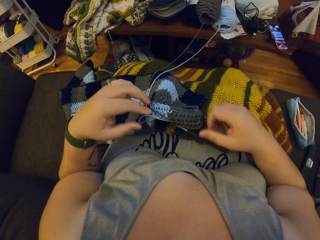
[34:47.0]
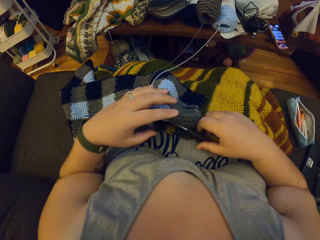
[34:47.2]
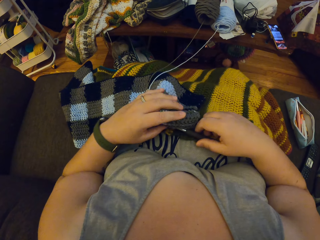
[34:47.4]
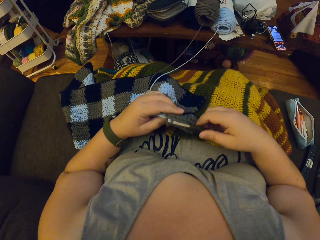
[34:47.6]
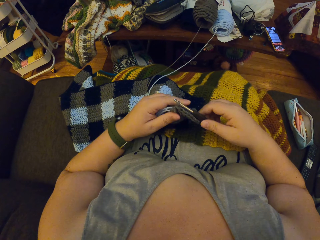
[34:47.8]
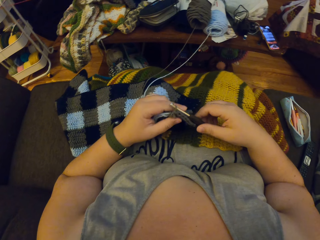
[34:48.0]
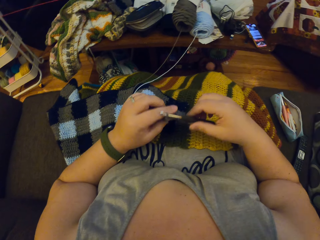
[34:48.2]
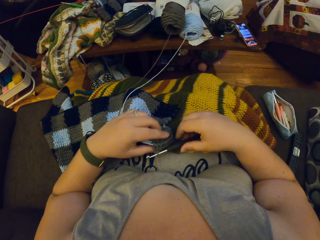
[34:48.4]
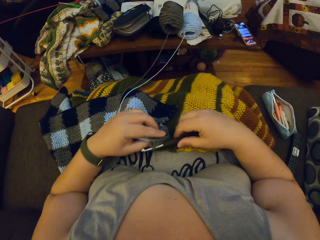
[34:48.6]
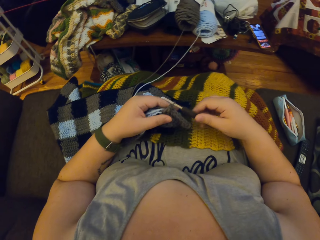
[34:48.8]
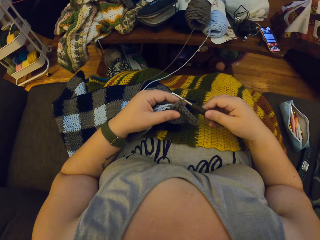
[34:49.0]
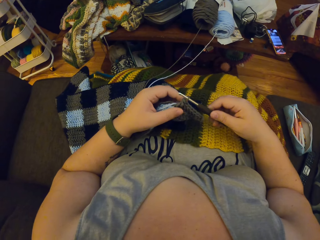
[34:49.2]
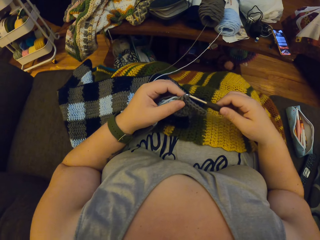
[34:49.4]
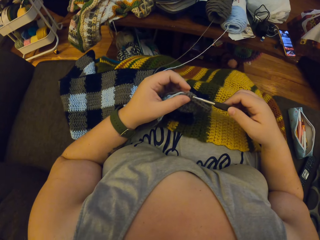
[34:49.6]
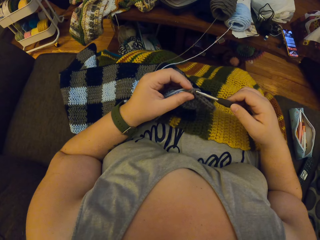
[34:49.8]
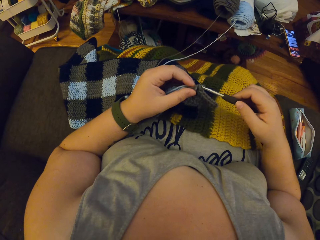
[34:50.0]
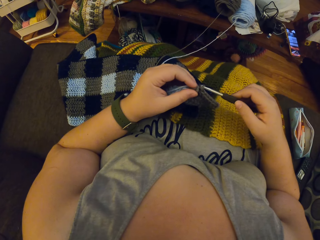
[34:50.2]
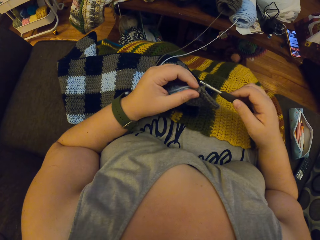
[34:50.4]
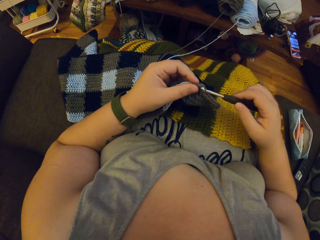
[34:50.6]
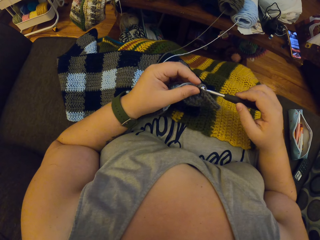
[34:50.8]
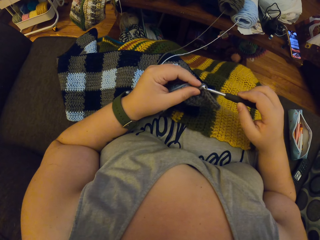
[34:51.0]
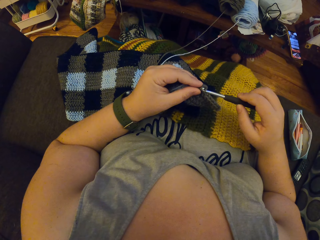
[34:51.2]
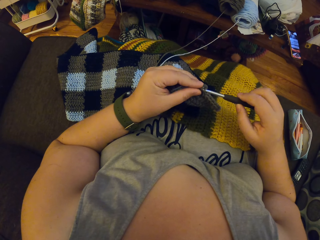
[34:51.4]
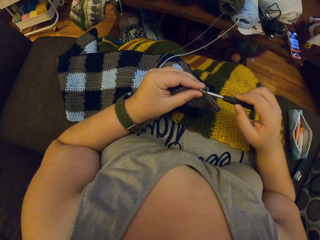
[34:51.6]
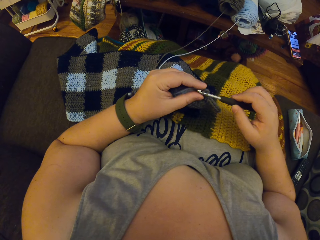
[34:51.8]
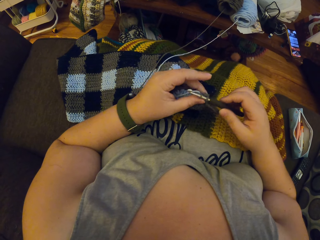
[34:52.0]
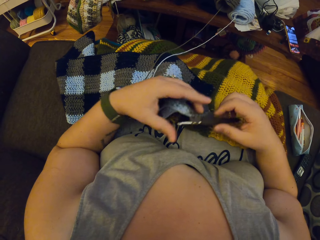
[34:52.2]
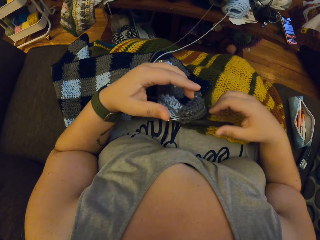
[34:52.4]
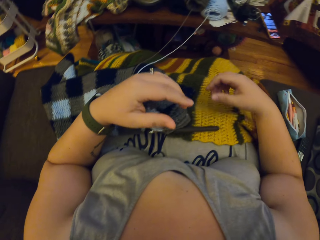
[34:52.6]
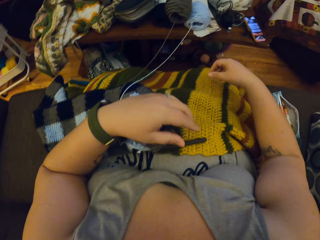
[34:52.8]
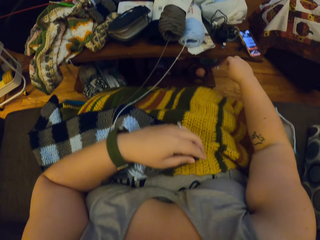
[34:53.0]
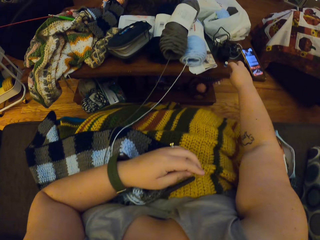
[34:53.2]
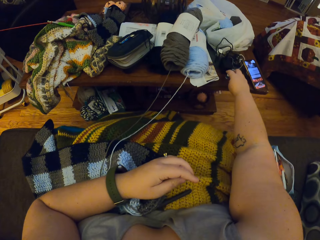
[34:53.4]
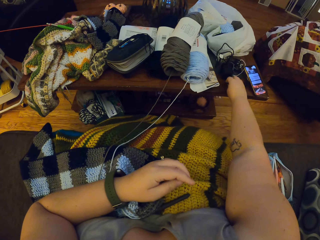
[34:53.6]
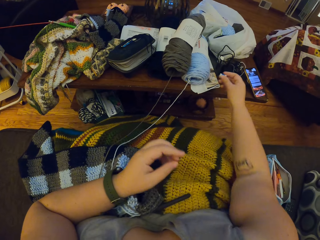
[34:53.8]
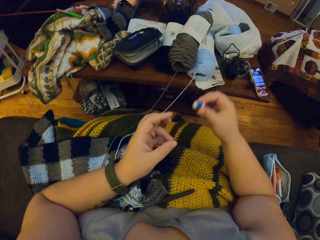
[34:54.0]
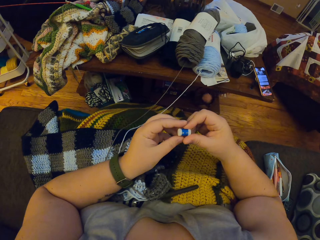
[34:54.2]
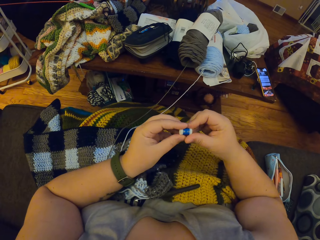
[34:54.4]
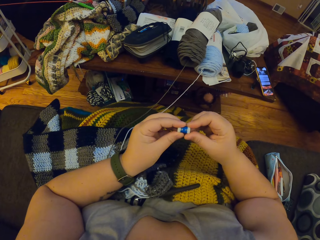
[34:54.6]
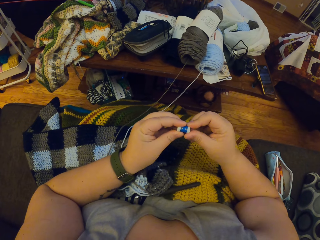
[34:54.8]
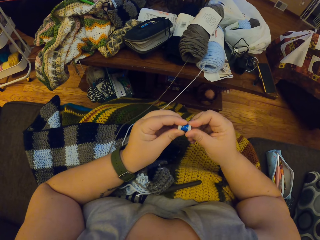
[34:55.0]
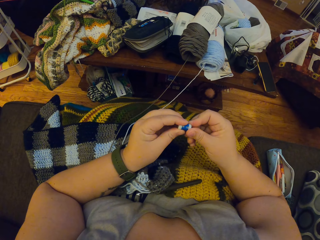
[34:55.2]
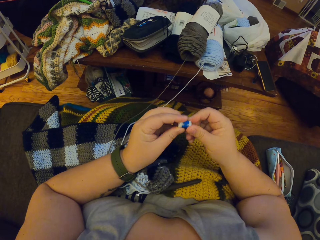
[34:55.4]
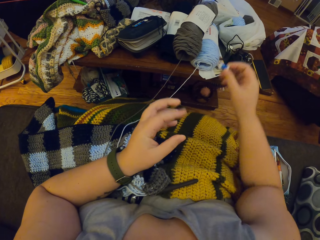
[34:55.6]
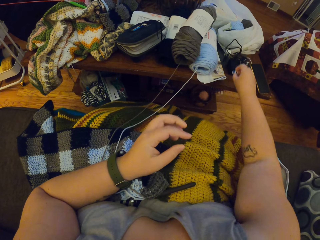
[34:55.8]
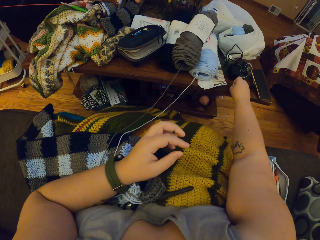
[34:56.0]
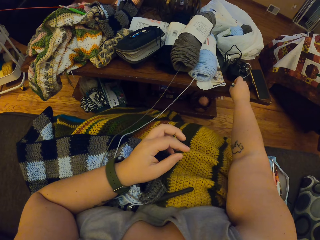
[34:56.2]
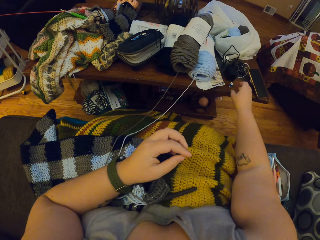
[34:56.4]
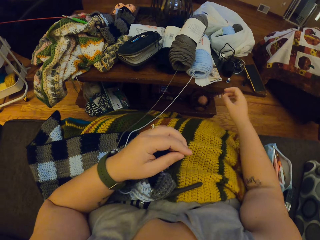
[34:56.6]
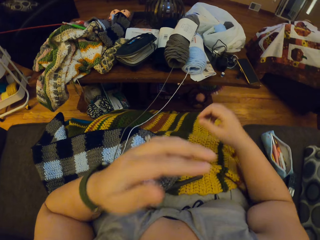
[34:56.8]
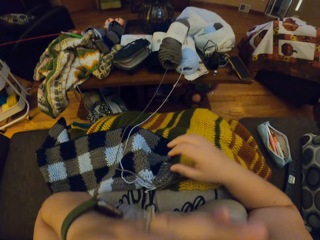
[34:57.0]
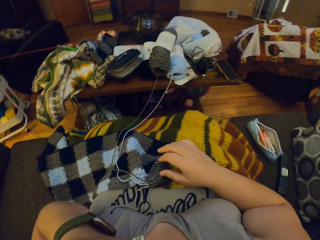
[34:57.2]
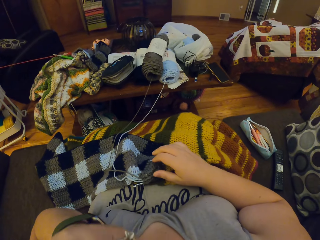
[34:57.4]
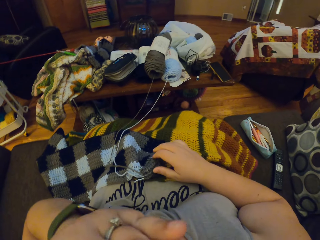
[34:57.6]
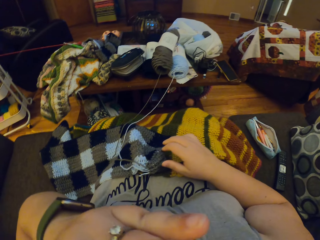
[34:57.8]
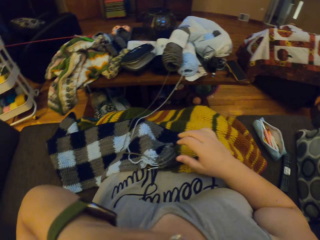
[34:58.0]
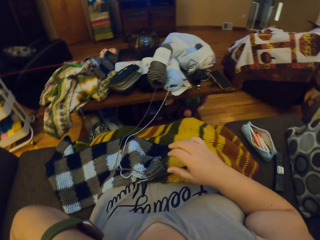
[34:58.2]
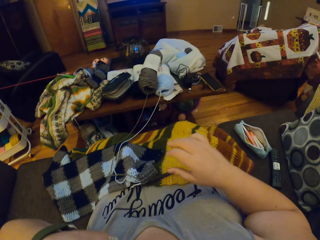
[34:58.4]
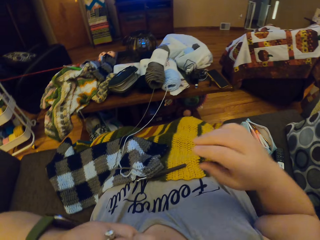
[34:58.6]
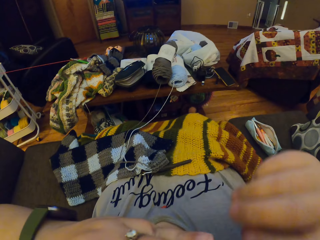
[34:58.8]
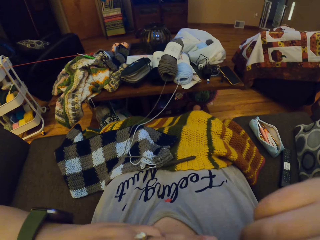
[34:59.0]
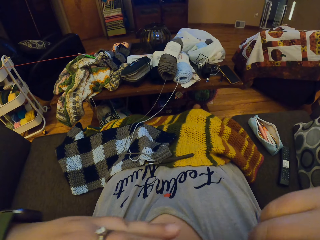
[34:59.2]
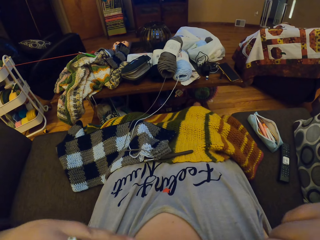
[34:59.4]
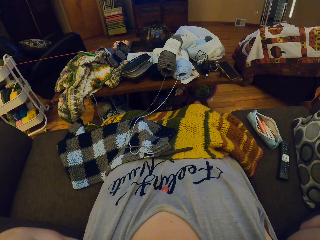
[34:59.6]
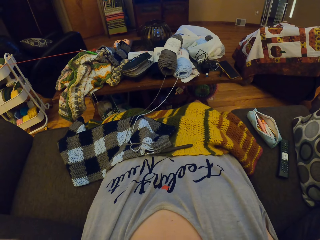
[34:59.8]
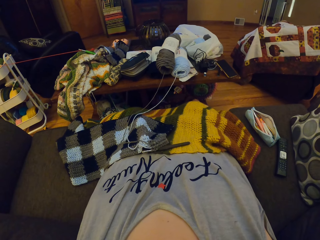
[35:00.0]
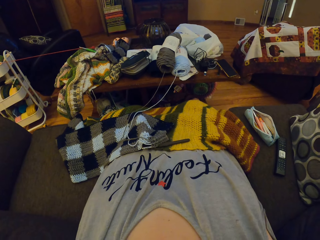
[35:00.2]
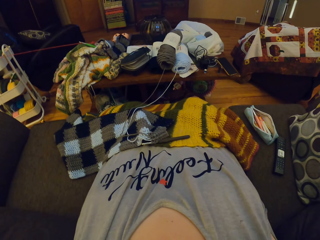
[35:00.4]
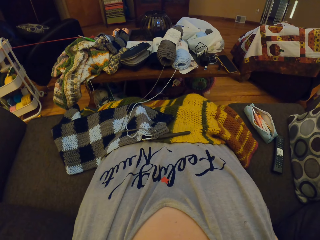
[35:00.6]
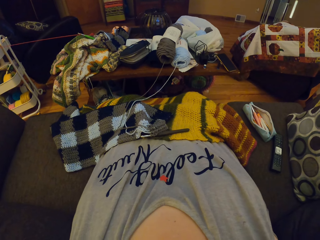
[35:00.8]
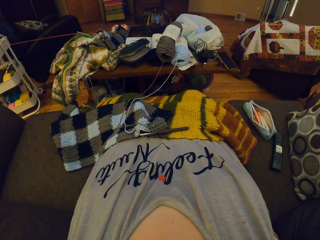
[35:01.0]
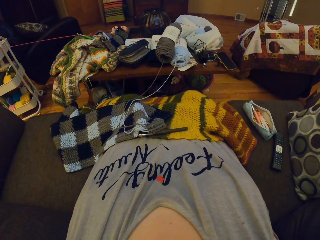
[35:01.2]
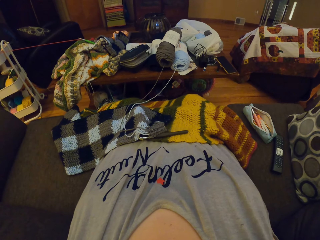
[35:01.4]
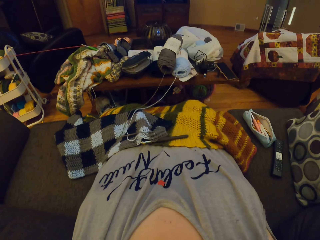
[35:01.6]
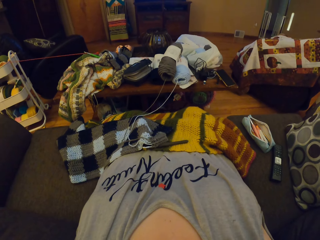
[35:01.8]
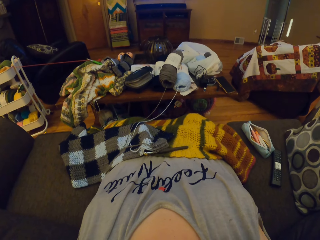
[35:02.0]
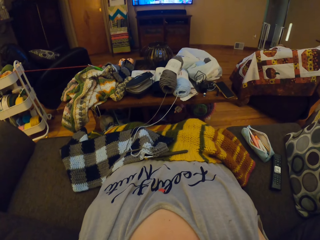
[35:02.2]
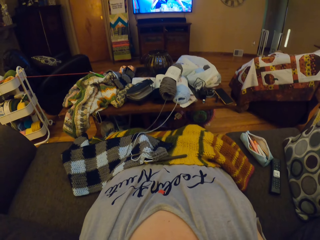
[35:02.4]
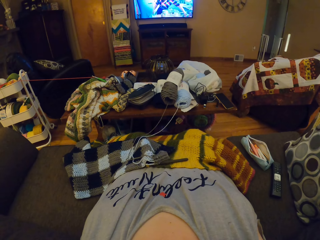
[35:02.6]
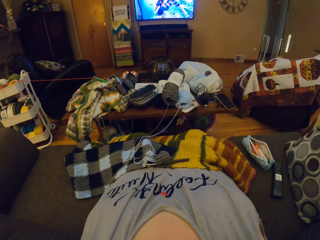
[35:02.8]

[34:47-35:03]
The camera wearer picks up the crocheting hook from her body. She crochets with the yarn. She drops the crocheting hook and the yarn on her body. She picks up a row counter from a table. She adjusts the row counter. She drops the row counter on the table. She touches her face with her left hand. She stretches.
